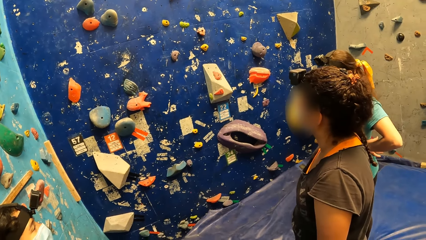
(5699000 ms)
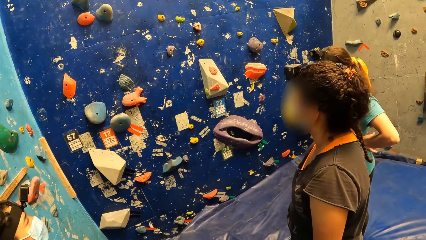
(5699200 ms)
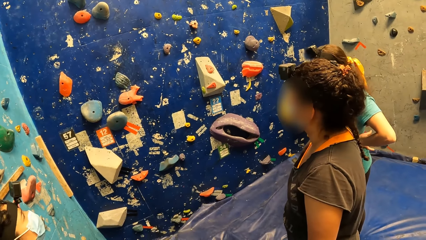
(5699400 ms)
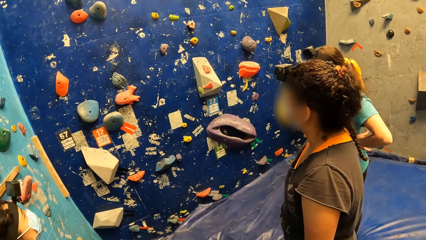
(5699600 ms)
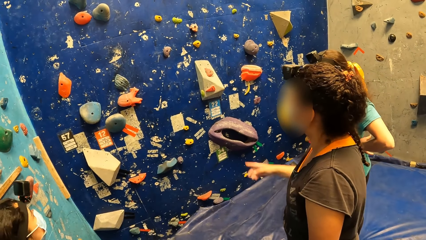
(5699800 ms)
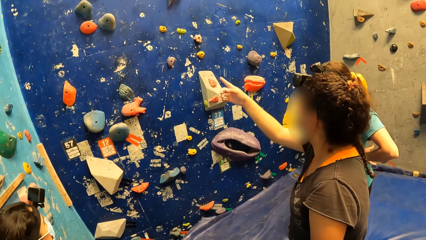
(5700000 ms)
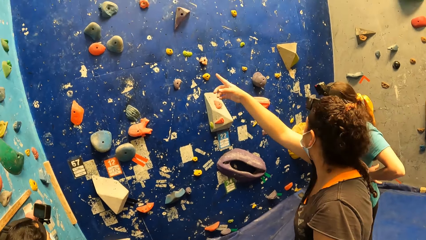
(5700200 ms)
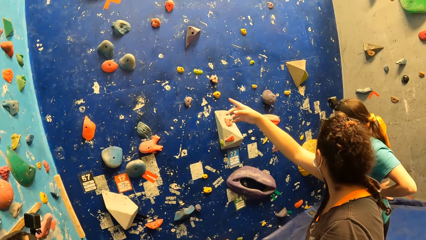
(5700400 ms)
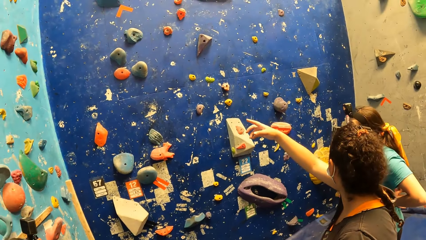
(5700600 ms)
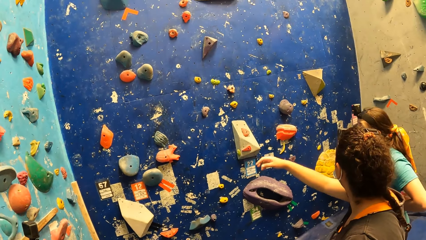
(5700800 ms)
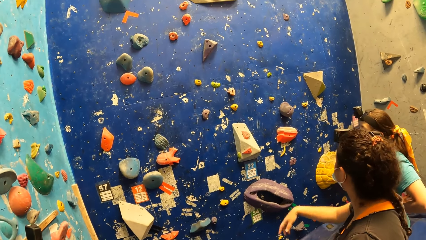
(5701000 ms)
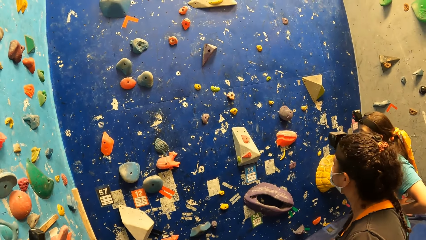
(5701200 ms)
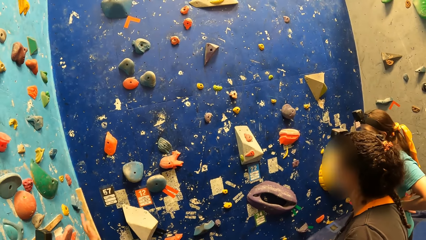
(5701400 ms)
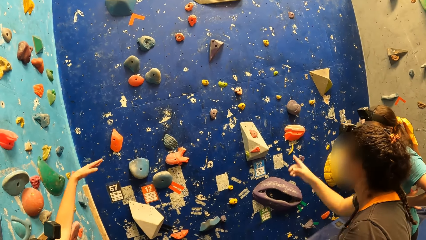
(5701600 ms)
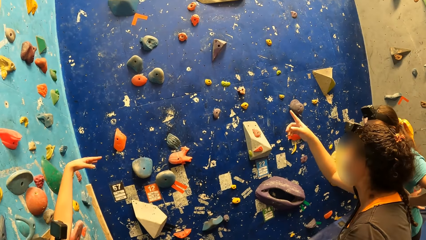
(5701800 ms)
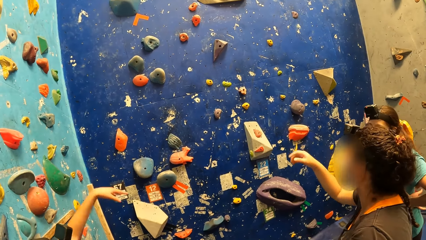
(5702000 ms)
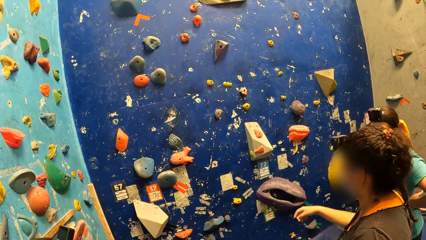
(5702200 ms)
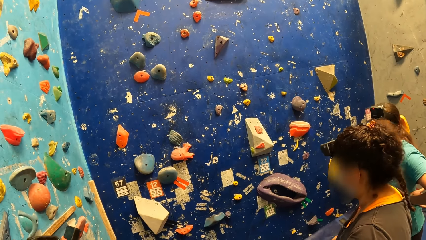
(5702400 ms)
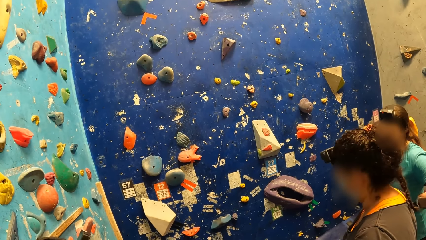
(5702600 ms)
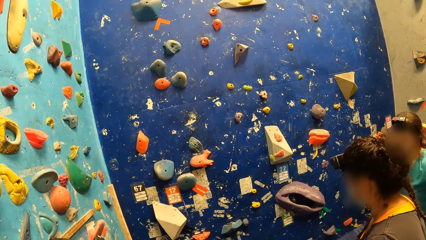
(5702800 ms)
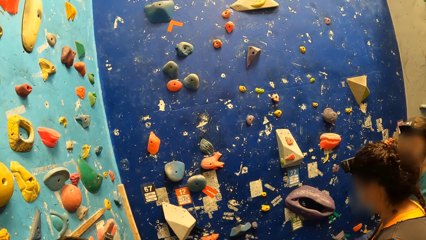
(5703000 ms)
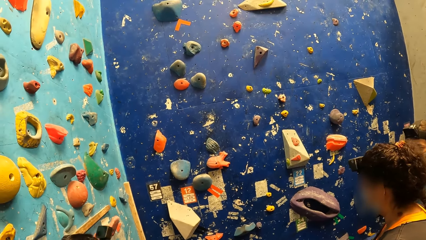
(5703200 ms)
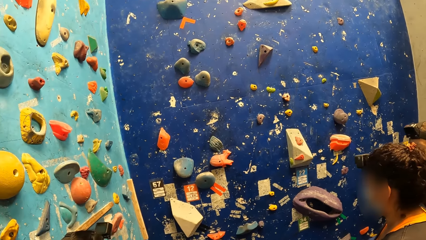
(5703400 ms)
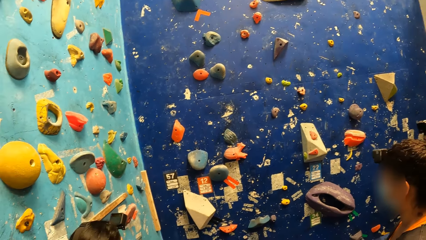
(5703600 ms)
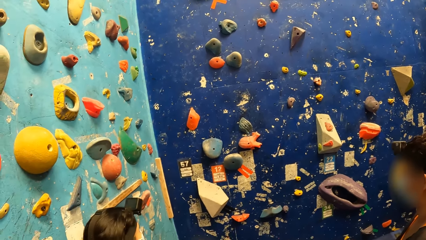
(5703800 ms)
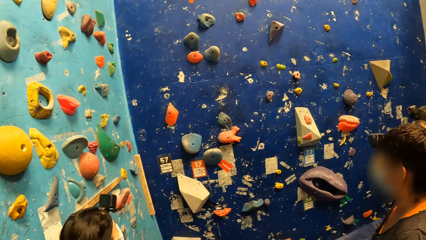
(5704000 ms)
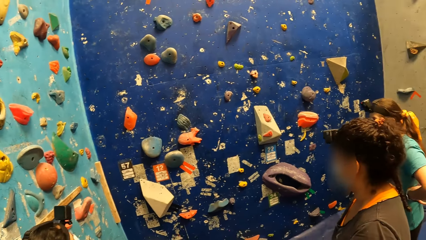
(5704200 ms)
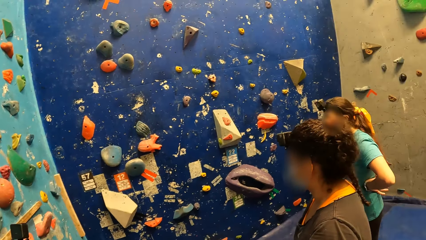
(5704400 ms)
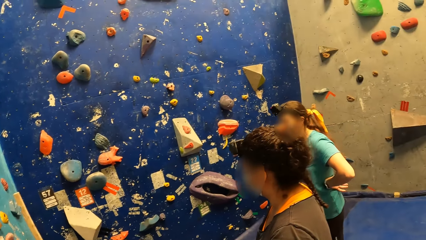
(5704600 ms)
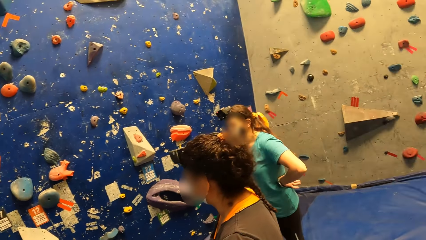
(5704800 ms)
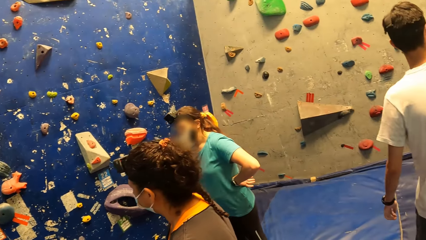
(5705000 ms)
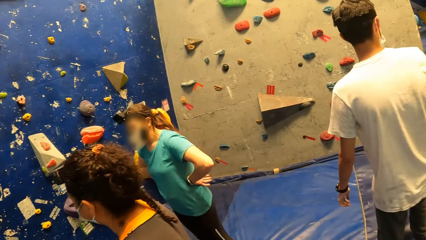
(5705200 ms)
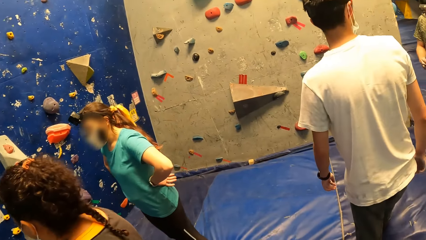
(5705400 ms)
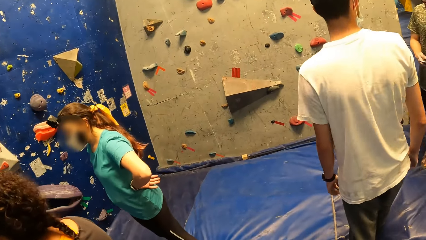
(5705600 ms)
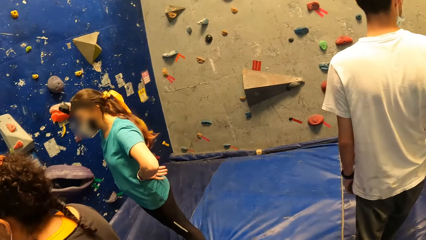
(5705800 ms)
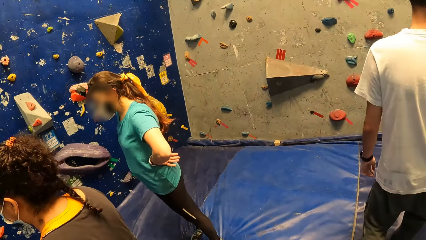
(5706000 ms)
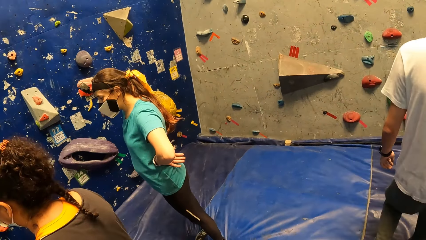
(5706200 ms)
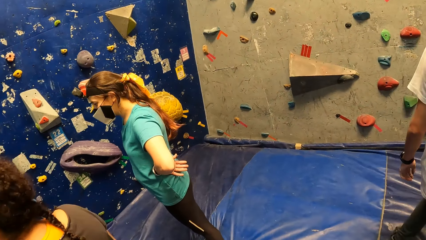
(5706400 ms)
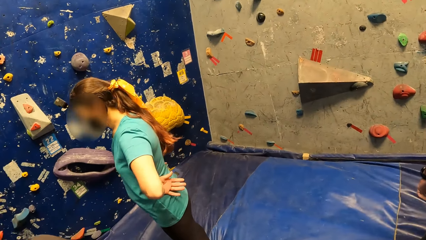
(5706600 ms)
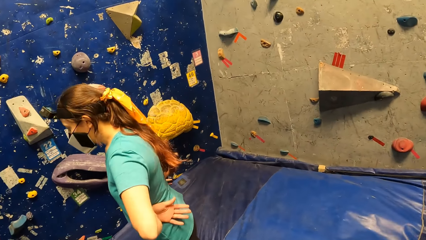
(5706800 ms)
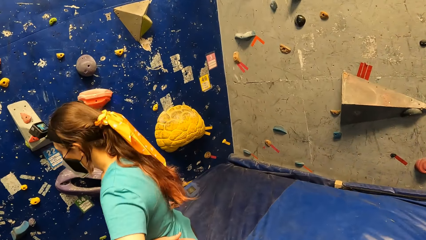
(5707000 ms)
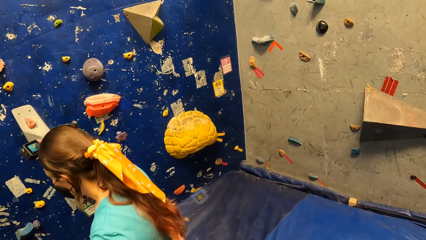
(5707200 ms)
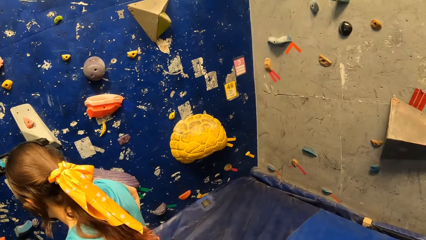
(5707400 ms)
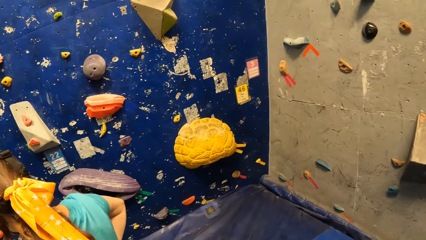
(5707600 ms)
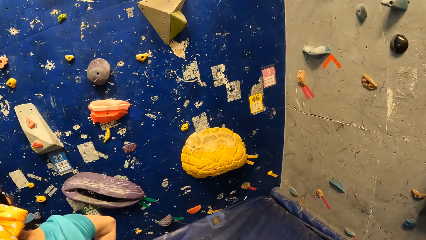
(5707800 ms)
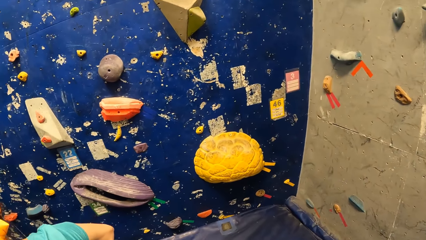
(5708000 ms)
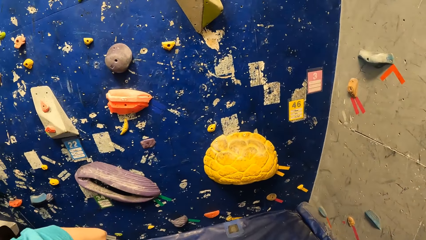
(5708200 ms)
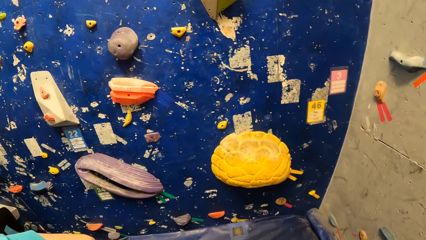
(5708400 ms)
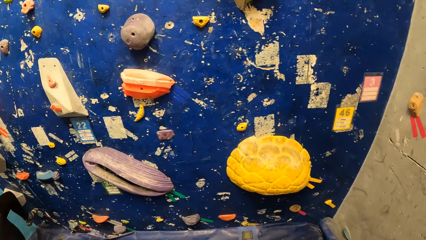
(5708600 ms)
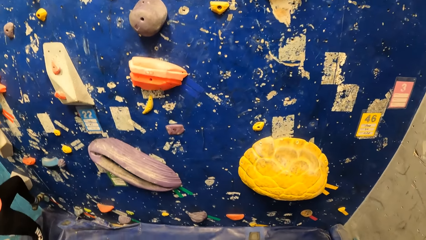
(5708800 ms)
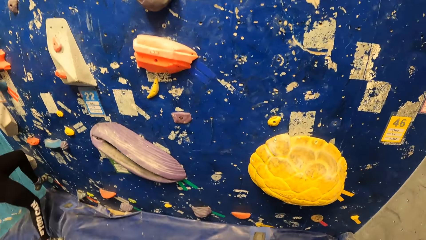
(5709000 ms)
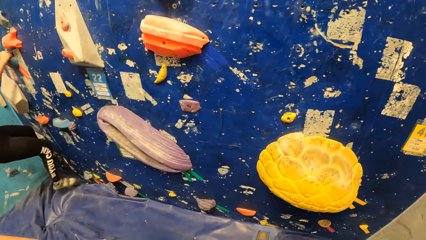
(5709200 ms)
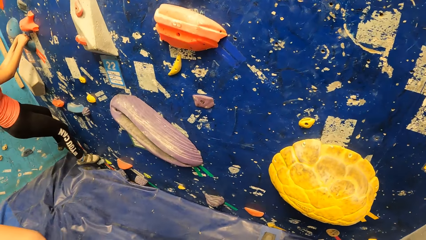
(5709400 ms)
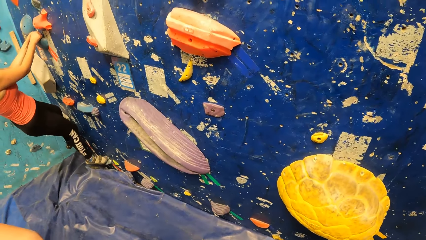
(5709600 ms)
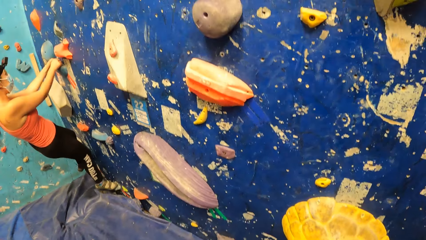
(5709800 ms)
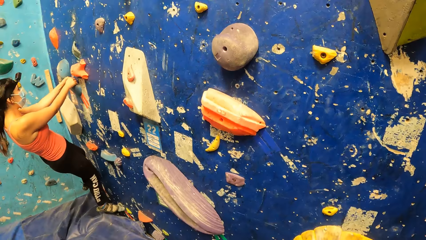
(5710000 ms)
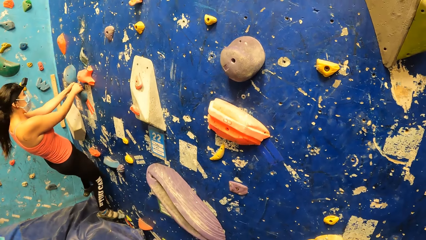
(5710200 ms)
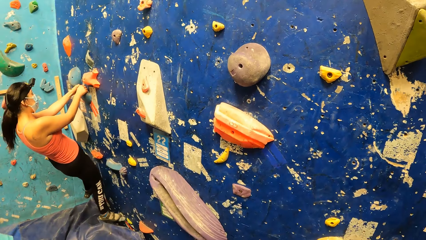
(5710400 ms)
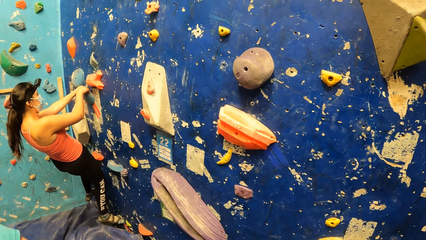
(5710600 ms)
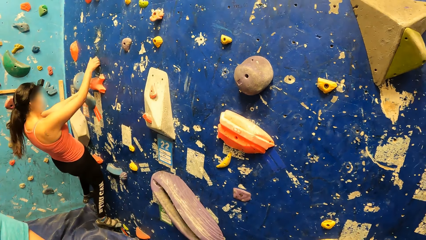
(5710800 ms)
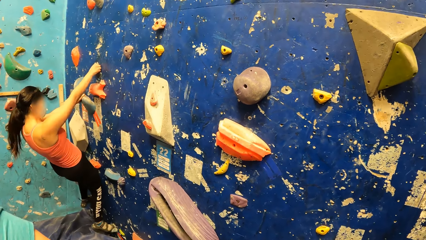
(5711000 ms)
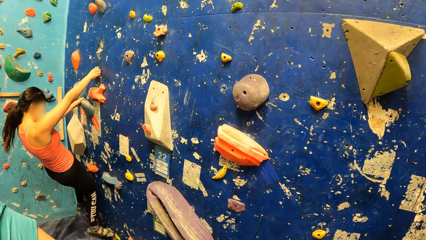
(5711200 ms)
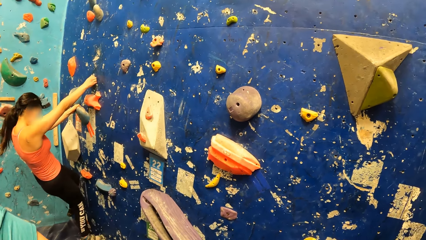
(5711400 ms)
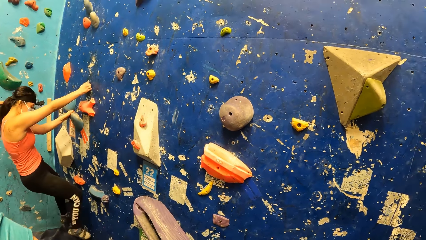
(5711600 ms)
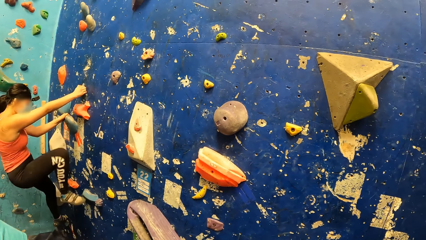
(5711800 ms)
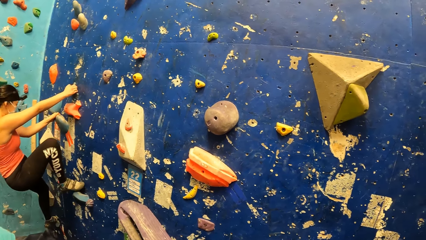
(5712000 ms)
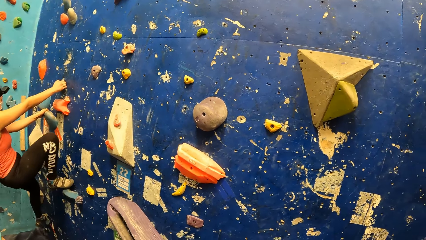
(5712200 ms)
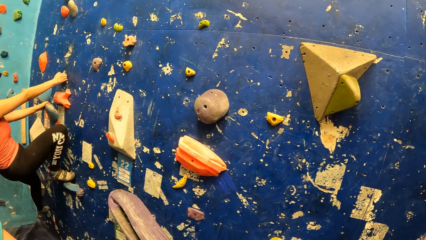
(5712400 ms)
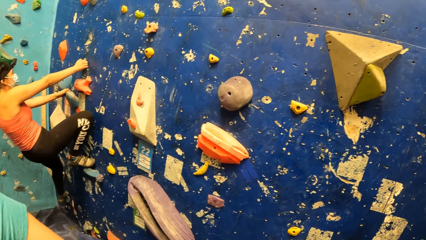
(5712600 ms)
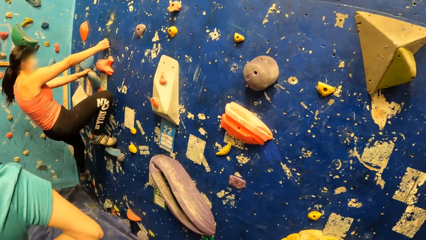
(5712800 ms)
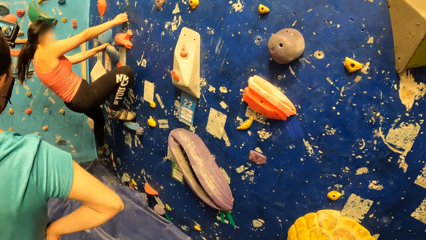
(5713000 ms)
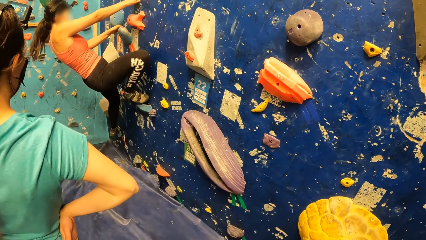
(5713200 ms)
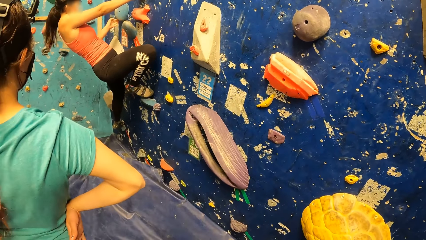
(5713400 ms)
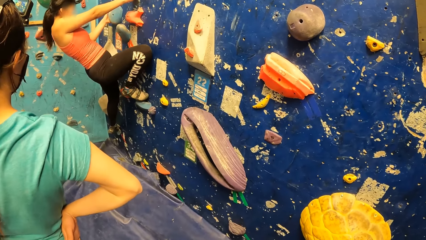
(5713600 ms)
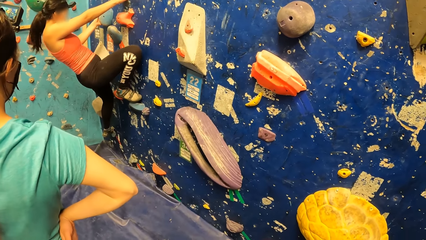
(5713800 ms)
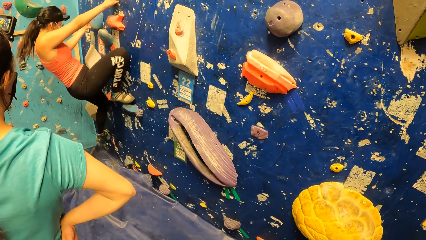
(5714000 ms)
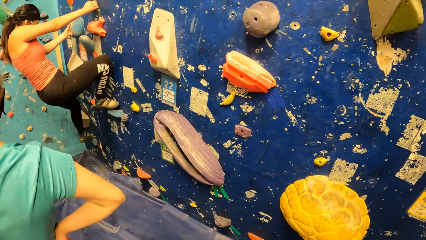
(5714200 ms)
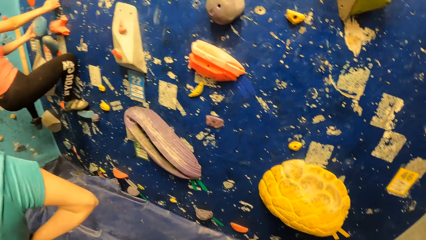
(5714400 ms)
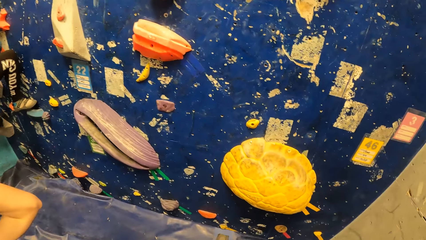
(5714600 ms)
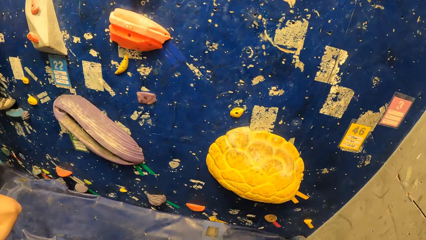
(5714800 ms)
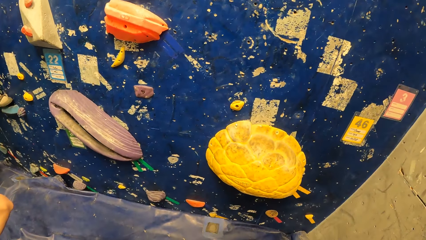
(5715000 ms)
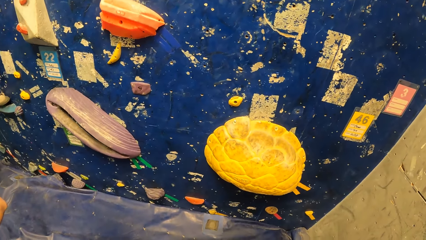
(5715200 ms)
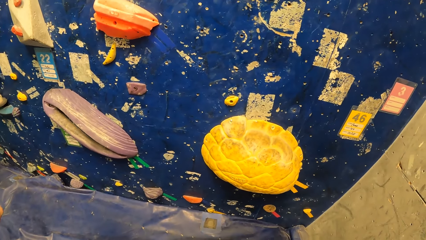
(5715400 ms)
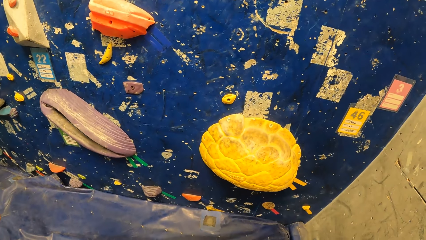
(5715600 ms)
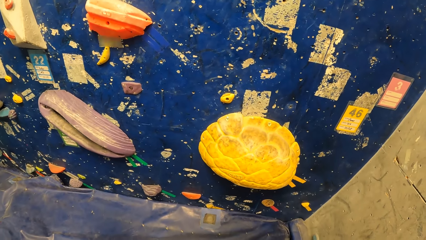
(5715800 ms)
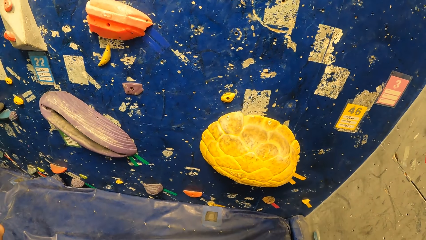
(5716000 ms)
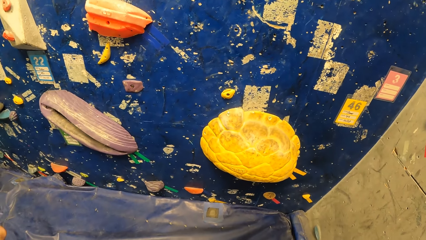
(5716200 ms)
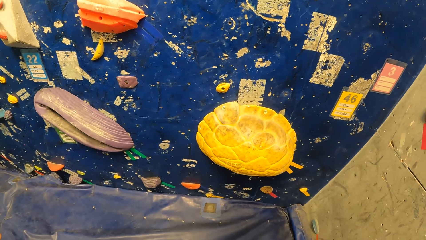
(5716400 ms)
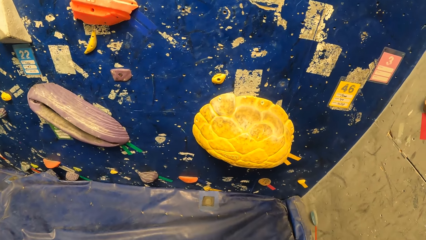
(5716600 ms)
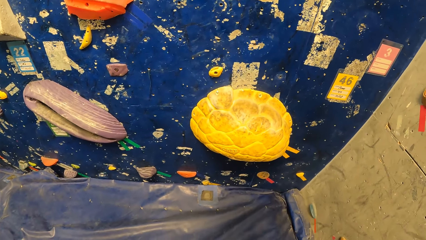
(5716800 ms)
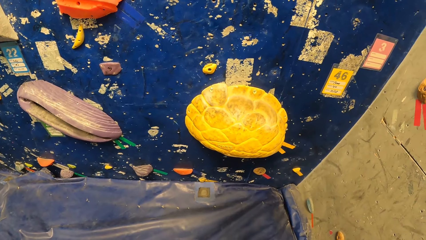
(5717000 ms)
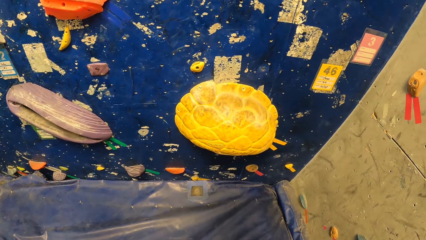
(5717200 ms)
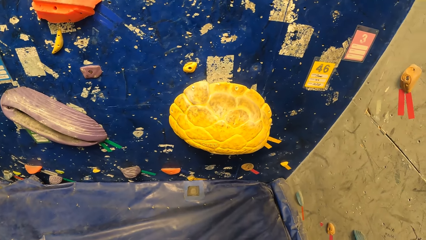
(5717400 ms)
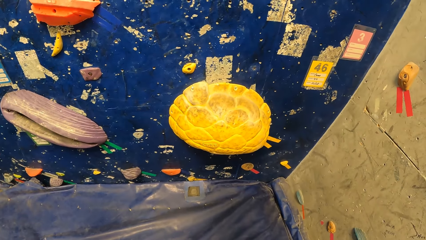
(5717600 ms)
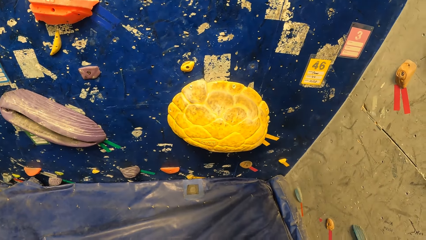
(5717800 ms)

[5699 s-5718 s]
A woman, another woman and a third woman interact in the bouldering gym. The camera wearer looks around. They walk towards the bouldering wall. The second woman climbs the bouldering wall with both hands. The camera wearer walks.
